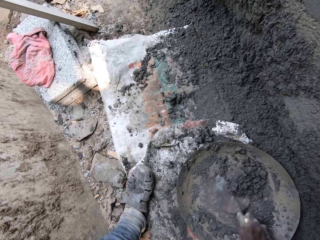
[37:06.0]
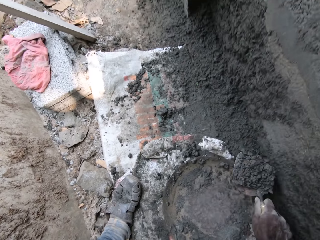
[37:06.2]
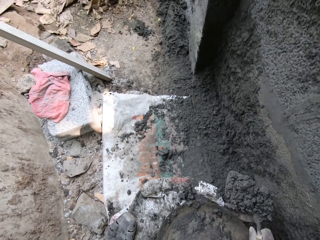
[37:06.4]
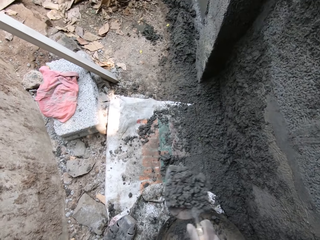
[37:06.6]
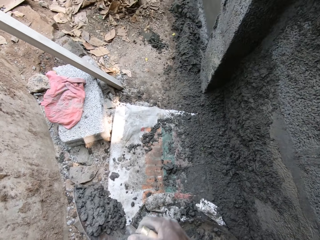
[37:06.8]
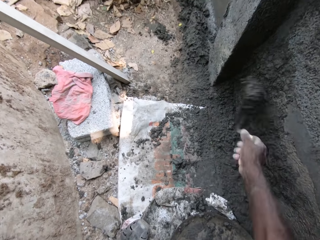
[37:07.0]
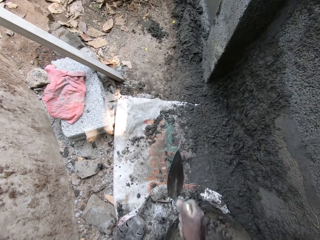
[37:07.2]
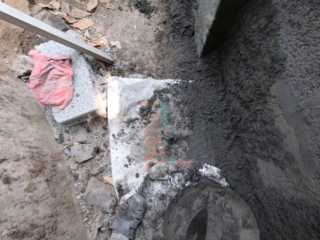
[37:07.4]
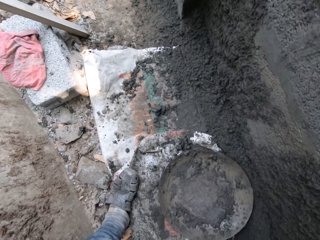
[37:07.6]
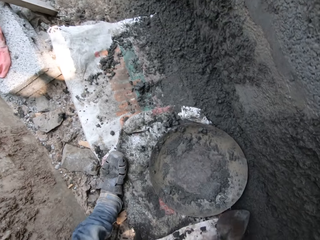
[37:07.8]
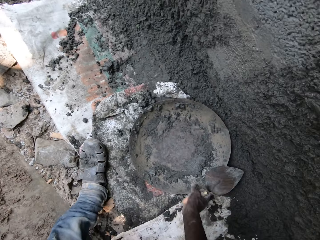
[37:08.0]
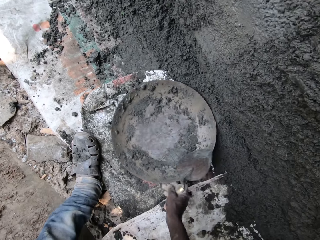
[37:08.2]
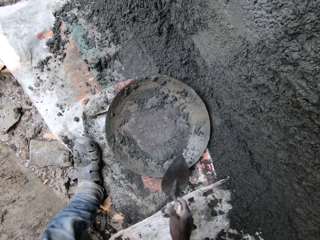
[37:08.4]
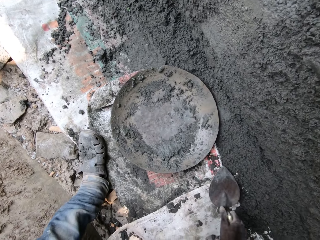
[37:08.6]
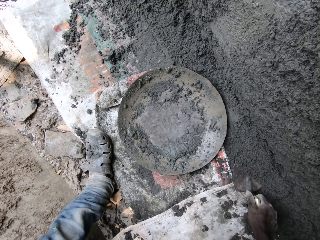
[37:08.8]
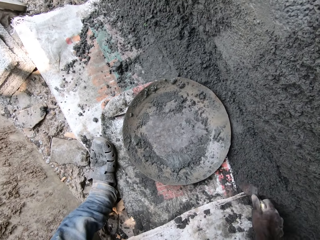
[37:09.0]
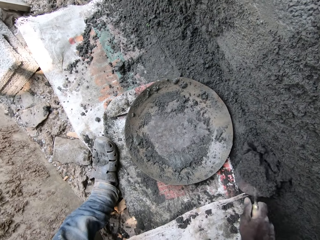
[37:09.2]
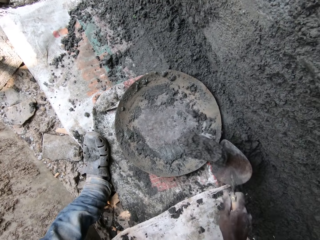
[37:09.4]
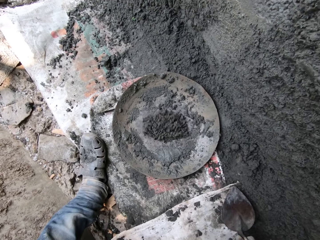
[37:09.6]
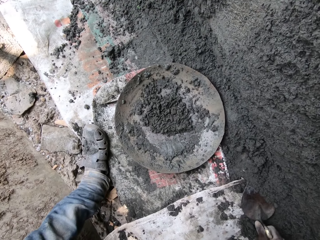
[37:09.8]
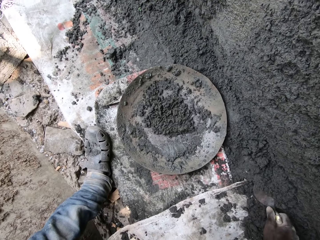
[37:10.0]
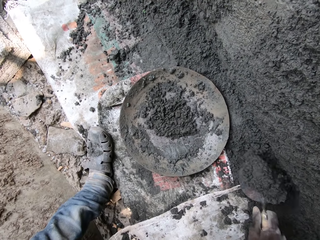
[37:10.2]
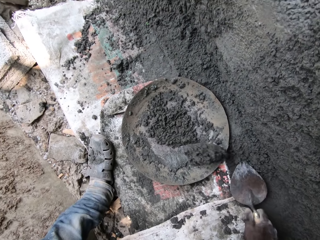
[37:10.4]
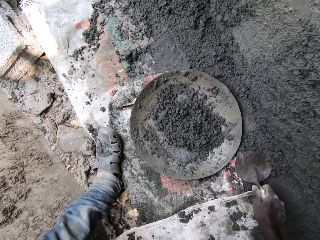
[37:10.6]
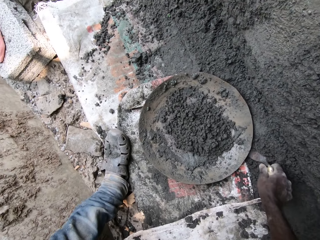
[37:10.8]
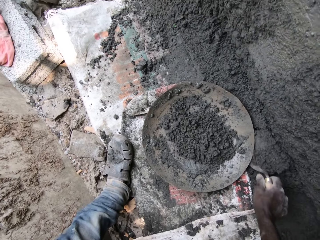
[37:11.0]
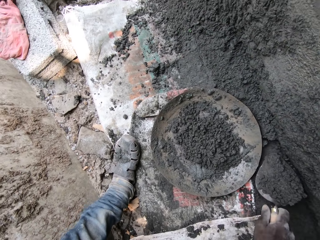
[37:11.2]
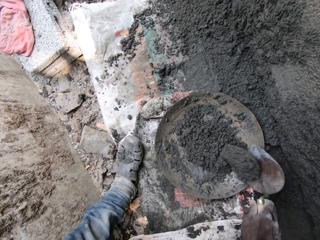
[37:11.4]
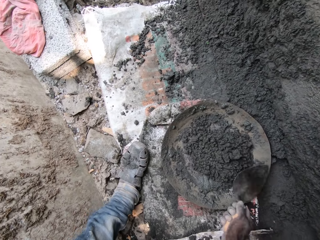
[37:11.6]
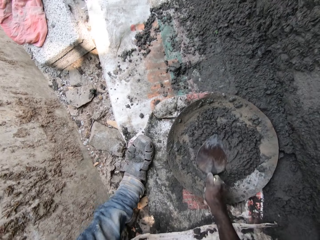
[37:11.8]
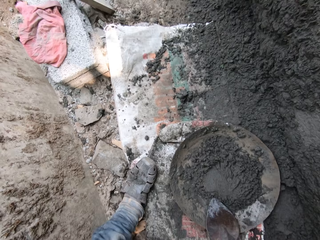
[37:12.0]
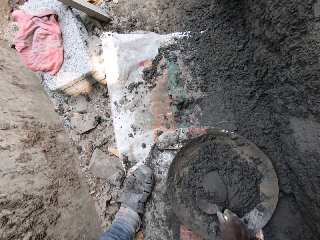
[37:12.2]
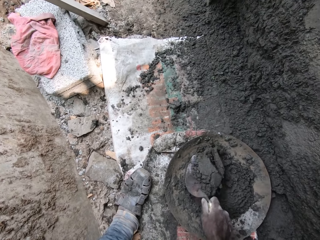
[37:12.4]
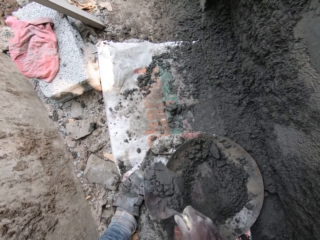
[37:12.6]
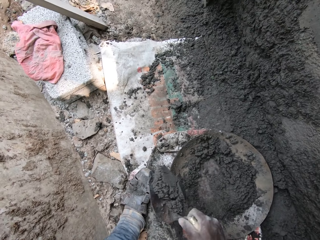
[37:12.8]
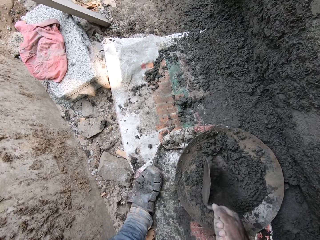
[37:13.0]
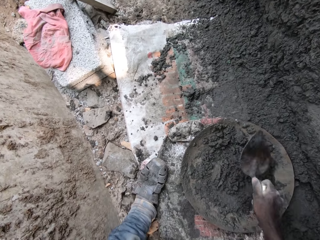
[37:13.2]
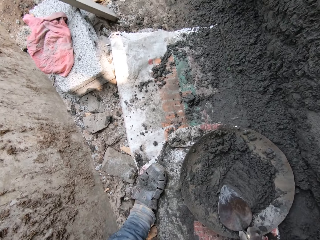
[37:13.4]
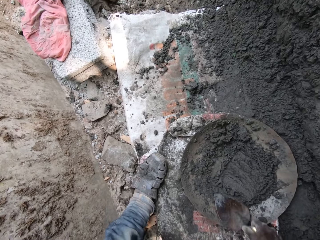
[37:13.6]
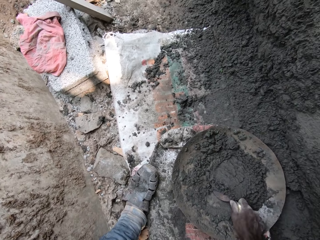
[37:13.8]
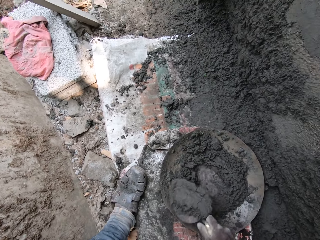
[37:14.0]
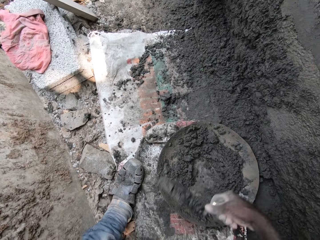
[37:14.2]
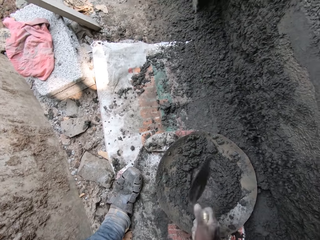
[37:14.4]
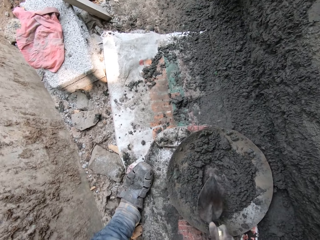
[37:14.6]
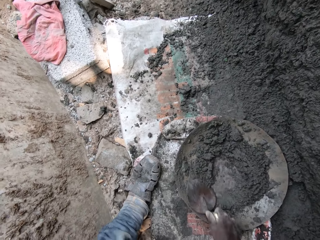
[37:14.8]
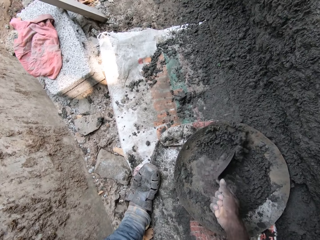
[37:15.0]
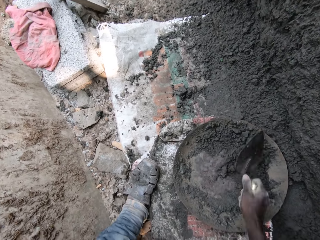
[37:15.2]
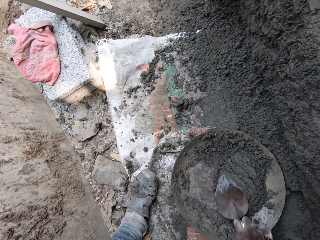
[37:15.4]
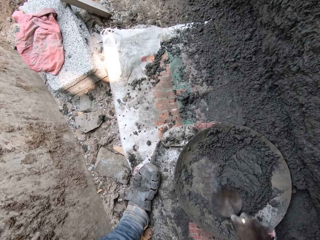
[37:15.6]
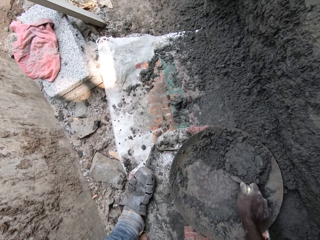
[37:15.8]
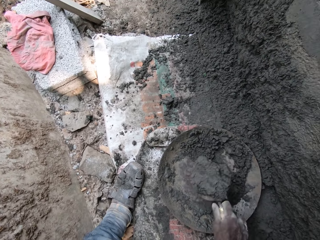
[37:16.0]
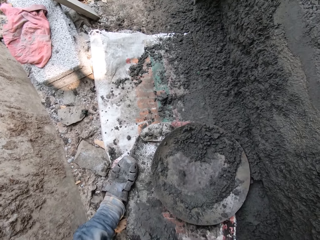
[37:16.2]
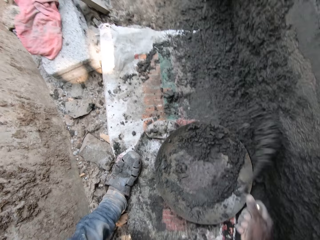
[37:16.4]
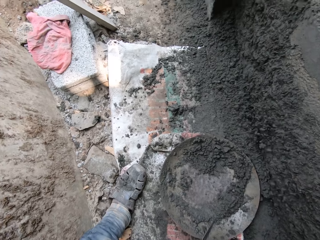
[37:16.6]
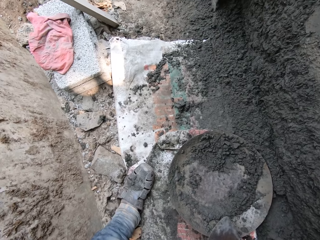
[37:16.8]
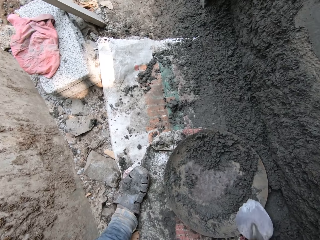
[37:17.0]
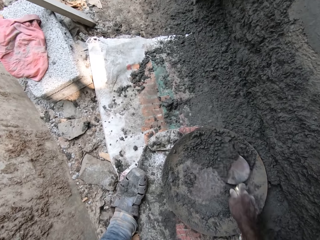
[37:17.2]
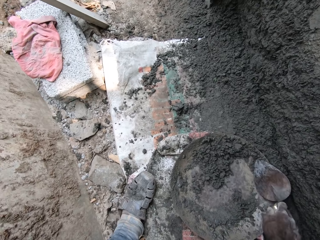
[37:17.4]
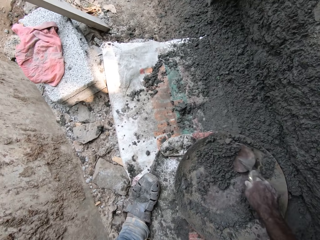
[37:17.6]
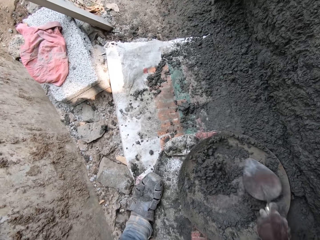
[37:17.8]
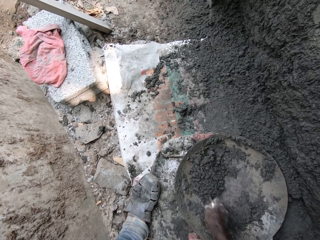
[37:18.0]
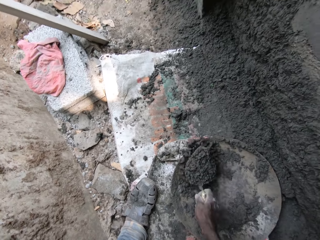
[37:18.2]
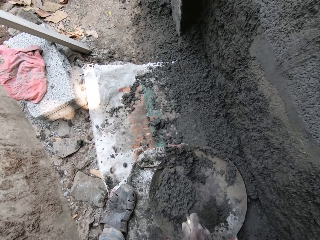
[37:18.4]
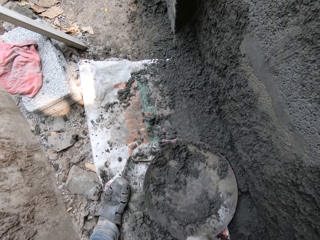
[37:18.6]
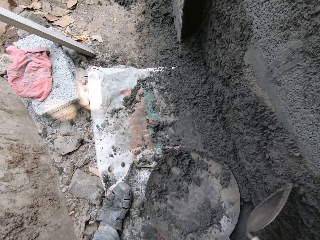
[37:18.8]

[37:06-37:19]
The camera wearer throws the mortar or concrete on the hand trowel by the wall. He scoops some mortar inside the head pan or basin with the hand trowel in his right hand. He throws the mortar on the hand trowel by the wall. He adjusts the head pan with the hand trowel in his right hand. He packs some mortar on the ground with the hand trowel in his right hand. He pours the mortar inside the head pan on the ground. He packs some mortar on the ground with the hand trowel in his right hand. He pours the mortar inside the head pan on the ground. He packs some mortar on the ground with the hand trowel in his right hand. He pours the mortar inside the head pan on the ground. He mixes the concrete in the basin. He scoops some mortar inside the head pan with the hand trowel in his right hand. He pours the mortar inside the head pan on the ground with the trowel. He scoops some mortar inside the head pan with the hand trowel in his right hand. He throws the mortar on the hand trowel by the wall. He scoops some mortar inside the head pan with the hand trowel in his right hand. He throws the mortar on the hand trowel by the wall. He scoops some mortar inside the head pan with the hand trowel in his right hand.

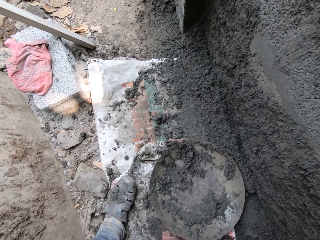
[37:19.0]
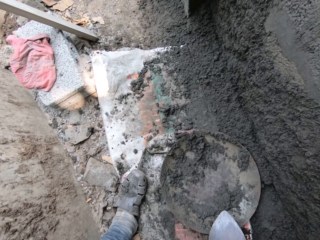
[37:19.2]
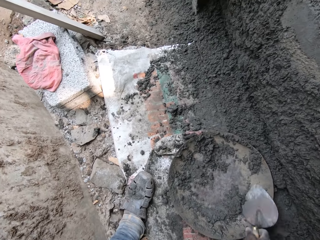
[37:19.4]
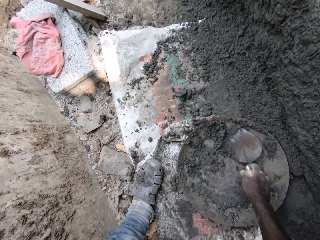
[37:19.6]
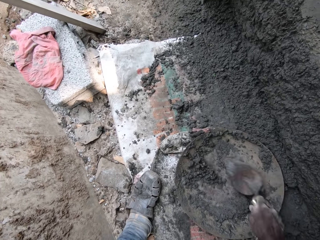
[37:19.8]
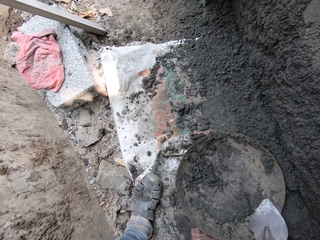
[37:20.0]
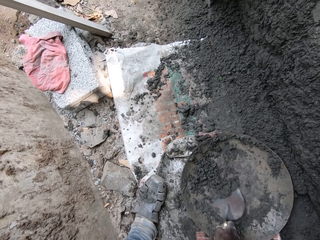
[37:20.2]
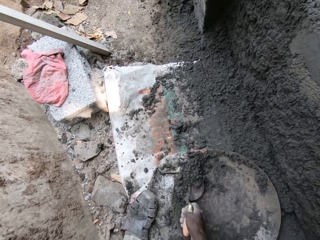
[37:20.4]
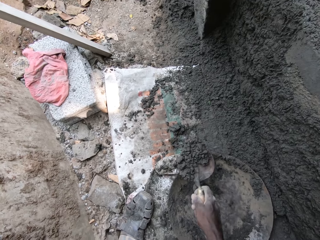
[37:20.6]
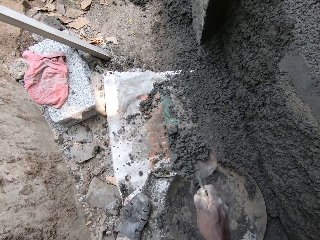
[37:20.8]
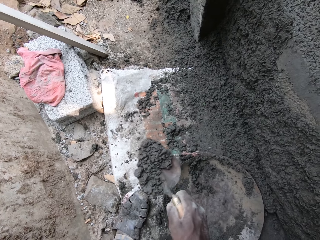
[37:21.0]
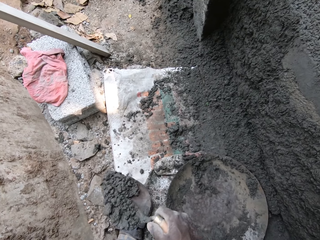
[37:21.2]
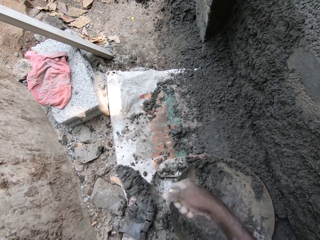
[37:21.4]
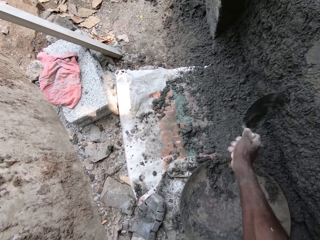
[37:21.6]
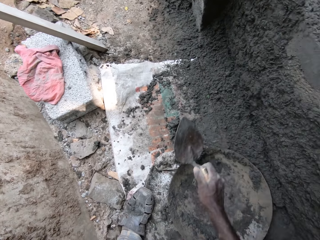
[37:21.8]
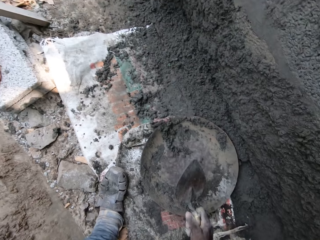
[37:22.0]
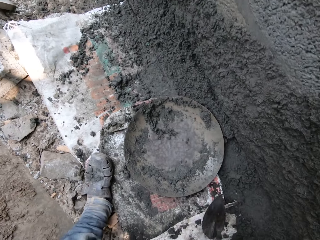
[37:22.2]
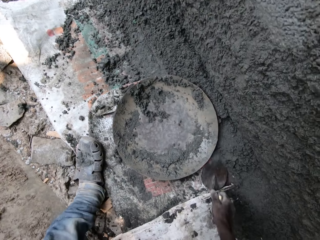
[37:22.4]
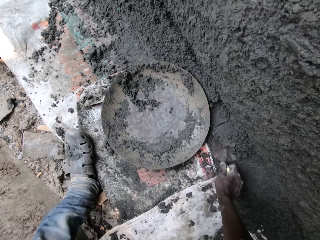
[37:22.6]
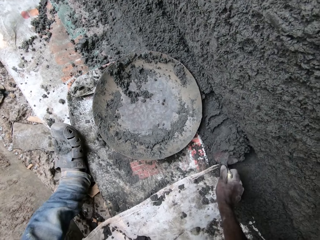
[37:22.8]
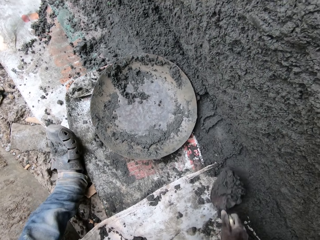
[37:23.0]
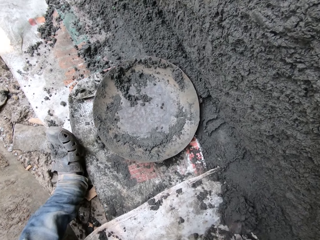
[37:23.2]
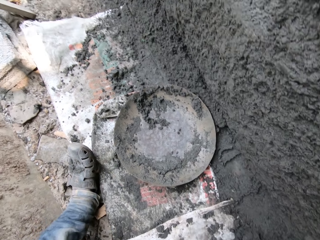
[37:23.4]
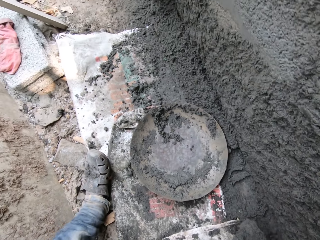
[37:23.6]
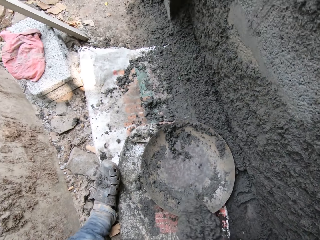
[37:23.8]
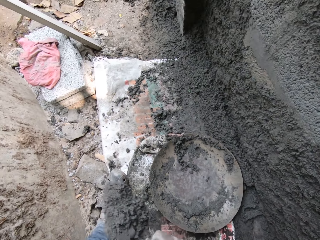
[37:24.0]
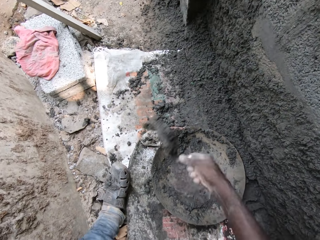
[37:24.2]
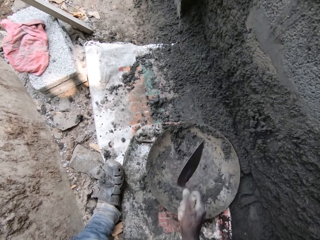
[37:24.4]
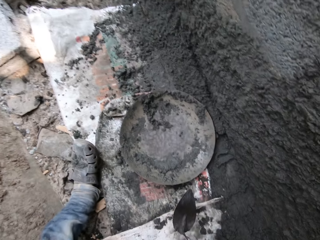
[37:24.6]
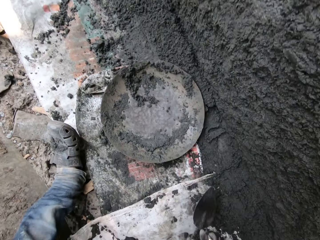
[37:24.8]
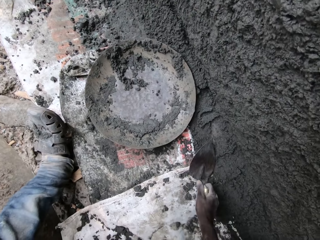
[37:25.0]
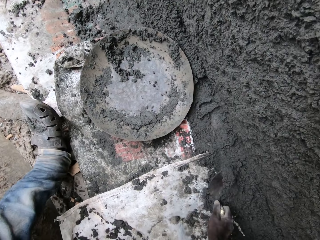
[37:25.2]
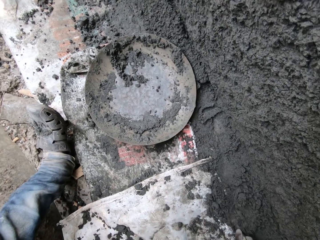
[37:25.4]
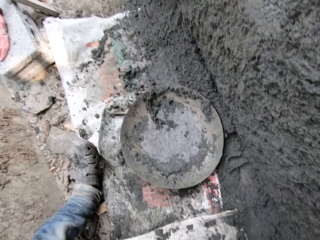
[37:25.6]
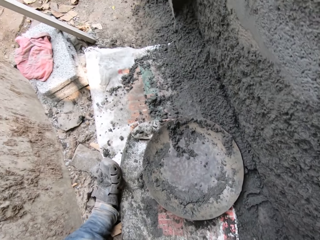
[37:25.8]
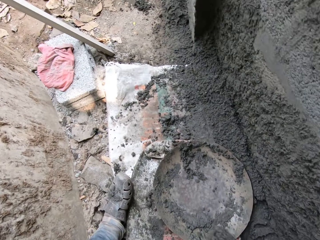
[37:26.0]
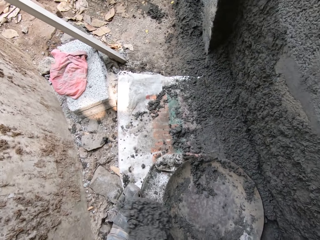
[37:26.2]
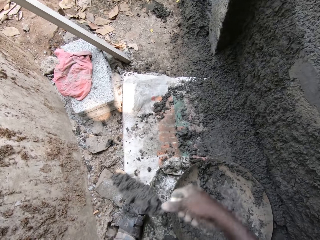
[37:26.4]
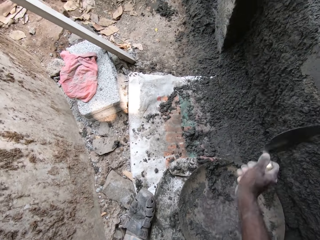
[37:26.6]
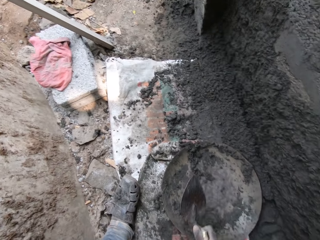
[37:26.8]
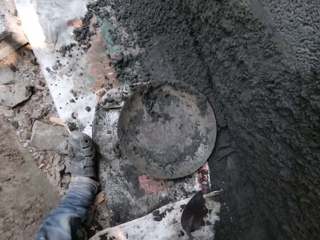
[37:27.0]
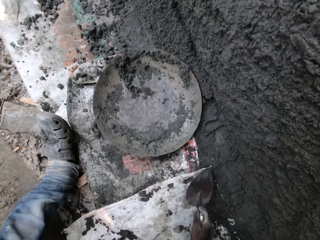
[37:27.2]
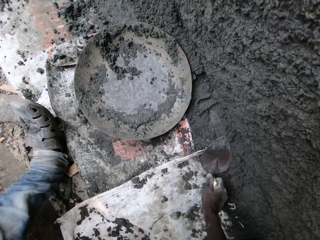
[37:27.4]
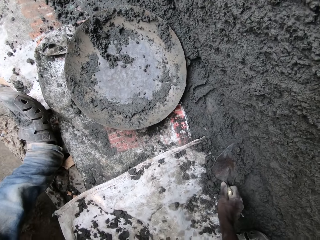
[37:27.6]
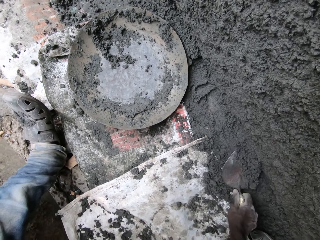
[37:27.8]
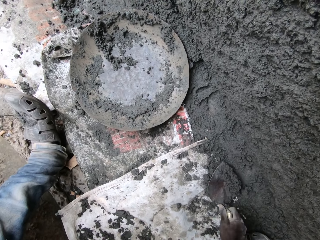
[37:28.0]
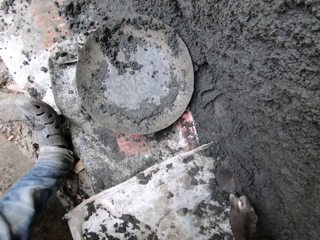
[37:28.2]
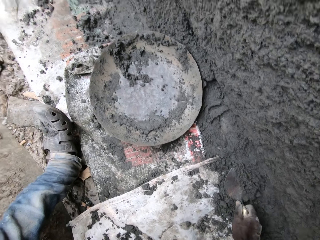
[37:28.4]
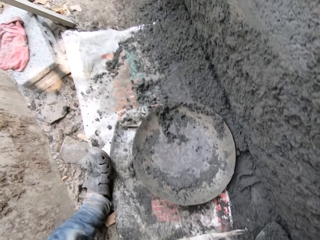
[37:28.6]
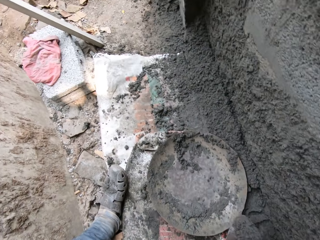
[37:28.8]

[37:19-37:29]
The camera wearer throws the mortar on the hand trowel by the wall. He scoops some mortar inside the head pan with the hand trowel in his right hand. He throws the mortar on the hand trowel by the wall. He packs some mortar from the ground with the hand trowel in his right hand. He throws the mortar on the hand trowel by the wall. He packs some mortar from the ground with the hand trowel in his right hand. He throws the mortar on the hand trowel by the wall. He packs some mortar from the ground with the hand trowel in his right hand.
